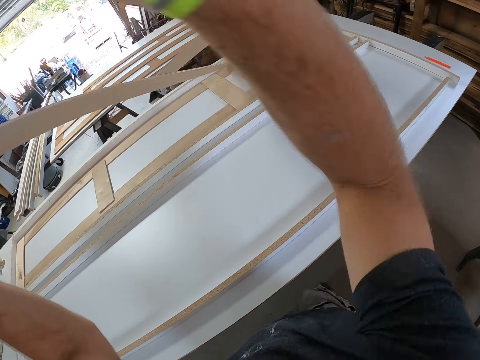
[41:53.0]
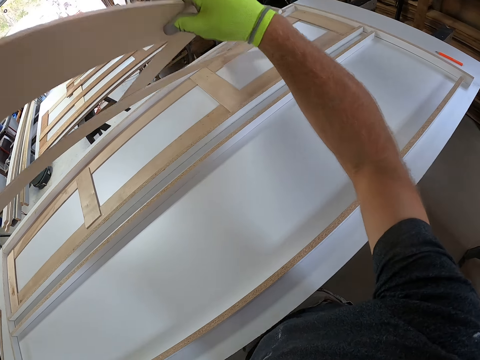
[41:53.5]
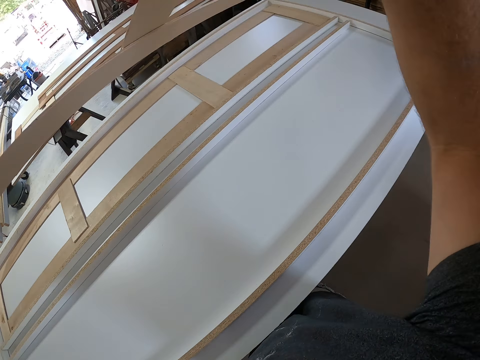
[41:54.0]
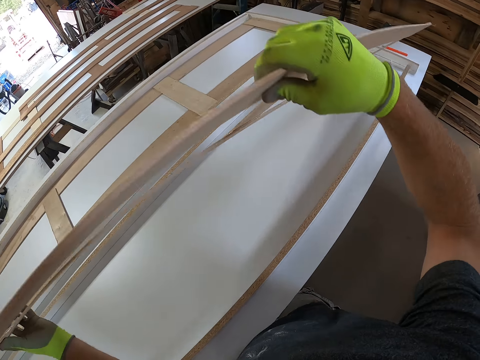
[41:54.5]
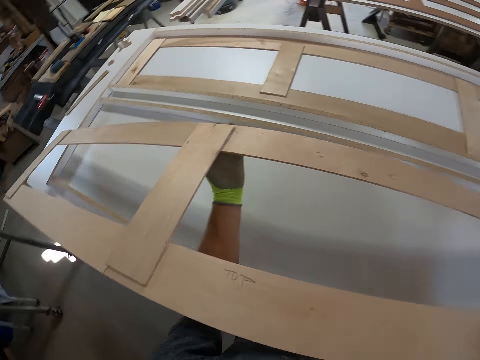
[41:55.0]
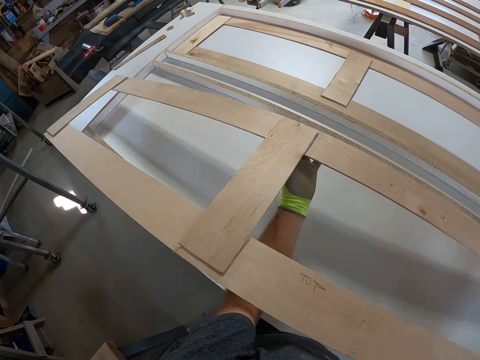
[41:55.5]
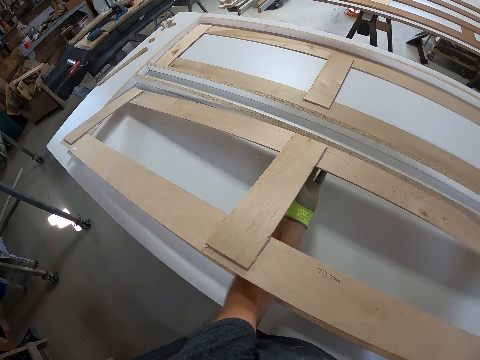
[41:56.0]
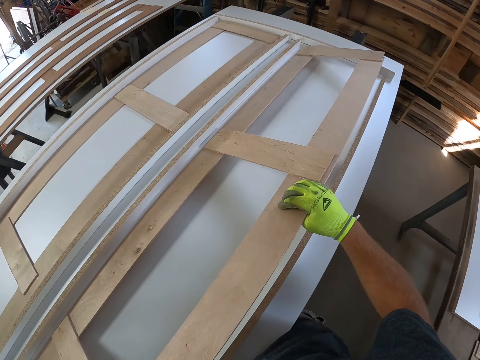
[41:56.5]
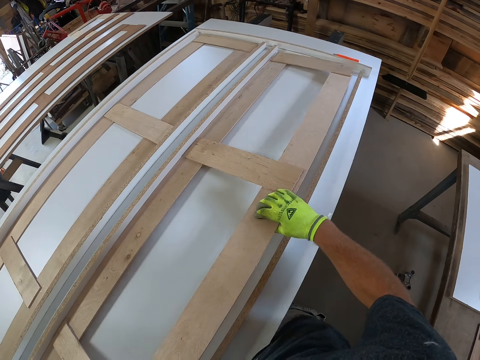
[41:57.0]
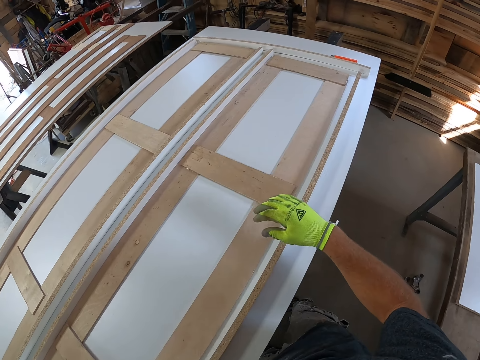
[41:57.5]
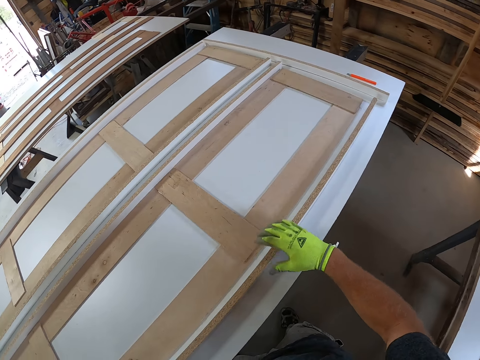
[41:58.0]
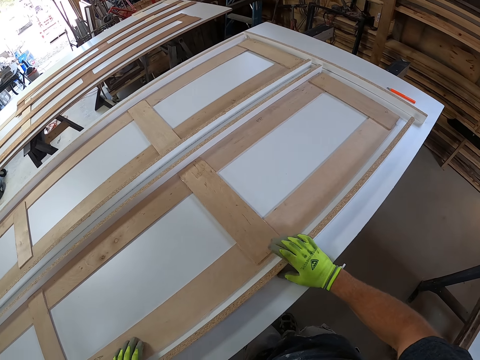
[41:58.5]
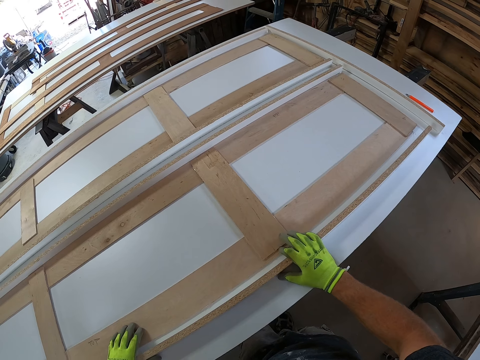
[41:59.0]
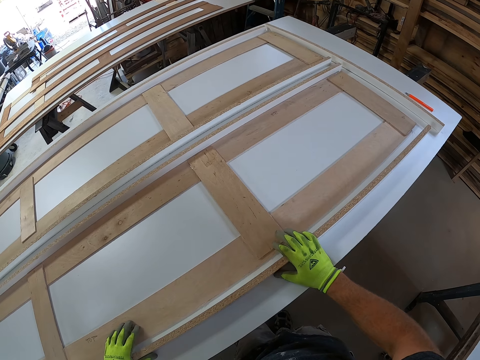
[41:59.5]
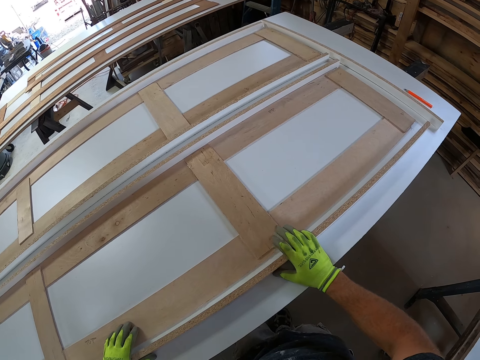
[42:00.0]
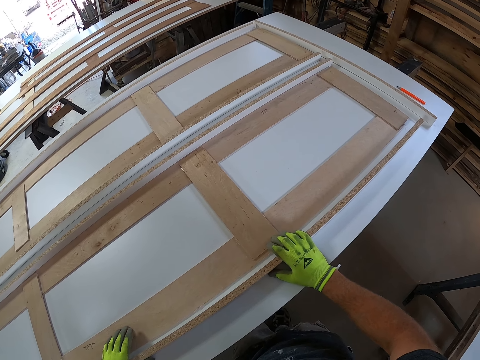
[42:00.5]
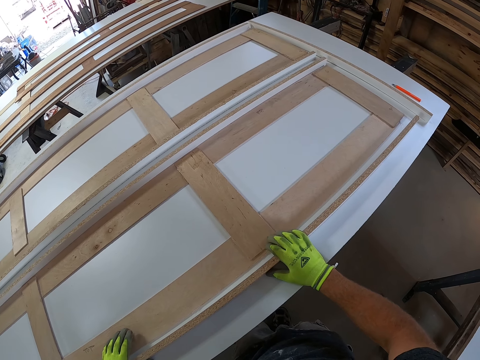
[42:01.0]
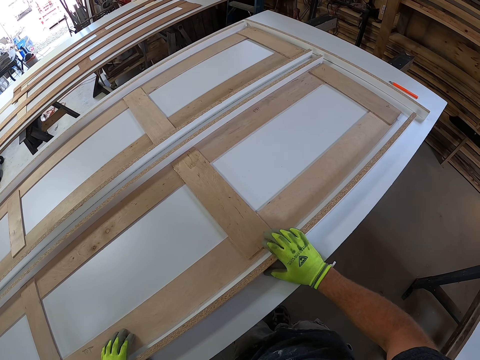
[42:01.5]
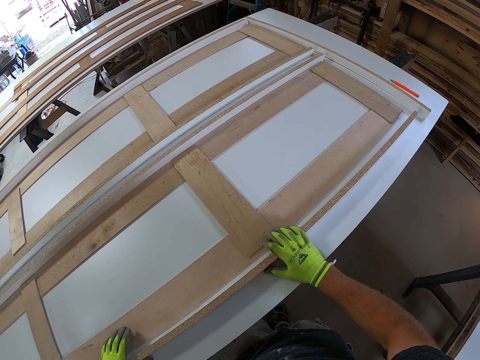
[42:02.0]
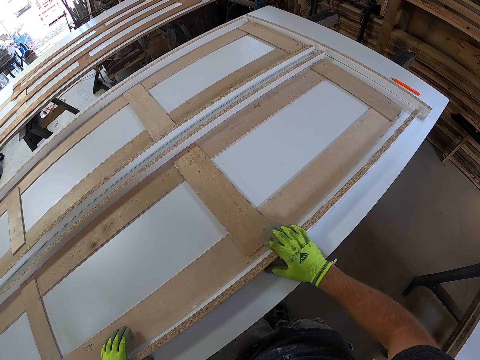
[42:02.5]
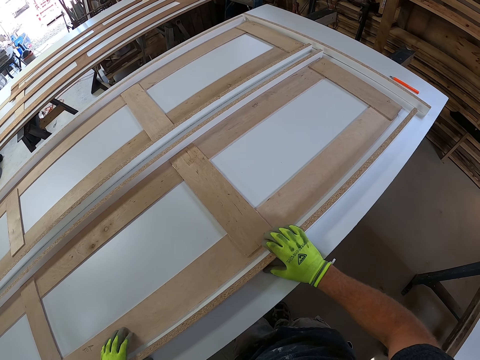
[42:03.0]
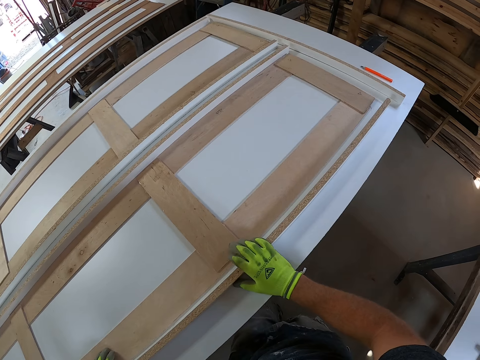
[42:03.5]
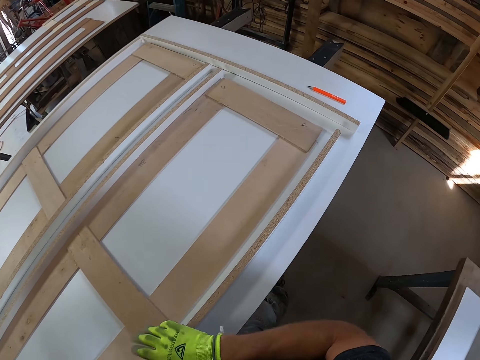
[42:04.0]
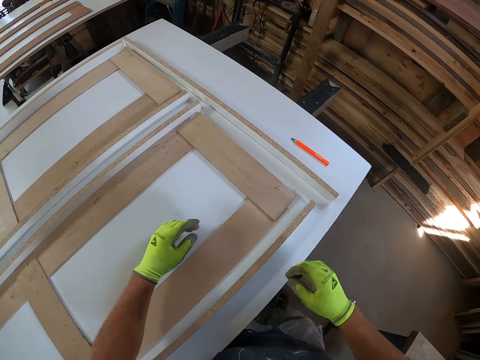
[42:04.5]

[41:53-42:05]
The camera wearer places the wooden plank on the work bench. He holds the wood with his hands. He gently hits the wooden plank with his two hands on the work bench.

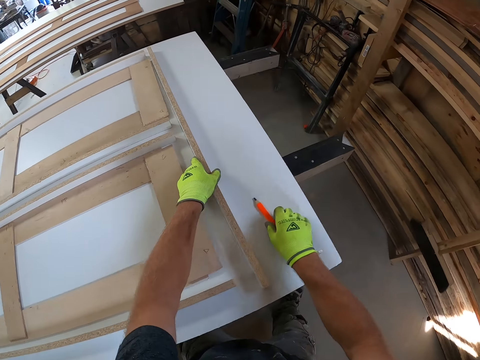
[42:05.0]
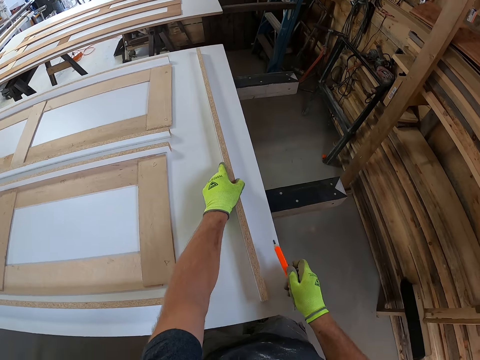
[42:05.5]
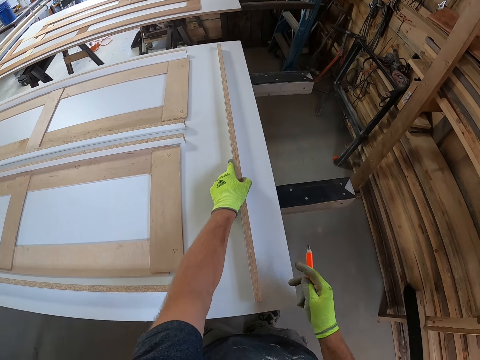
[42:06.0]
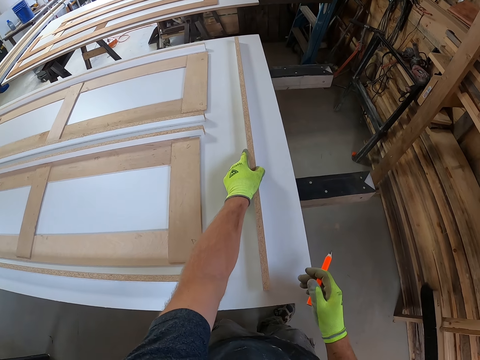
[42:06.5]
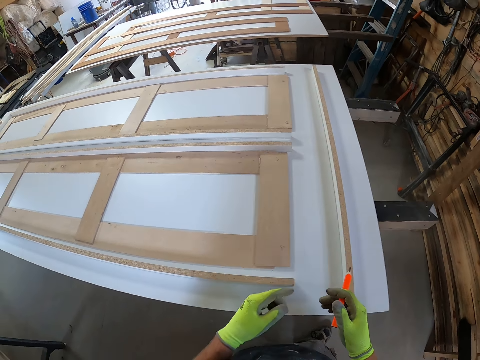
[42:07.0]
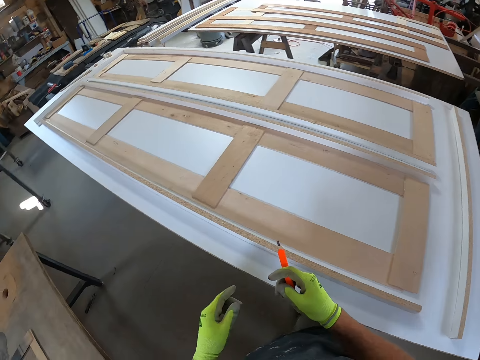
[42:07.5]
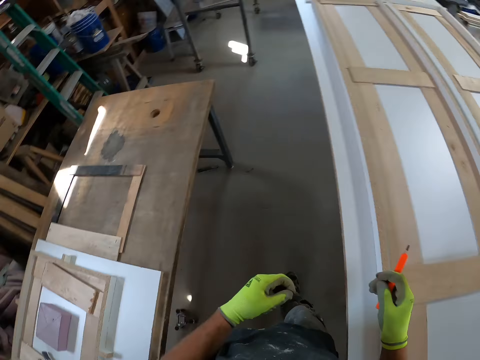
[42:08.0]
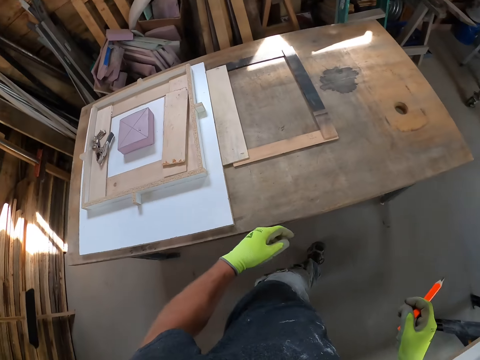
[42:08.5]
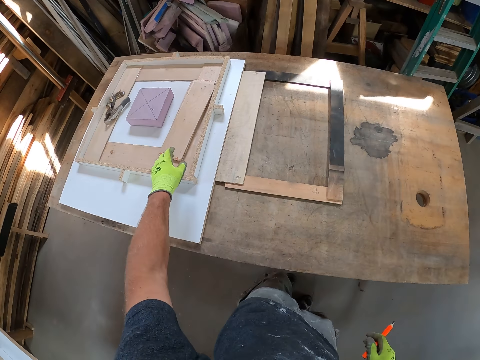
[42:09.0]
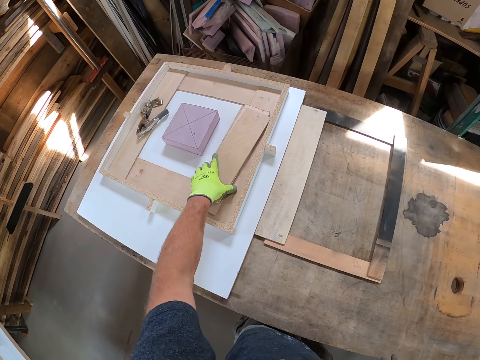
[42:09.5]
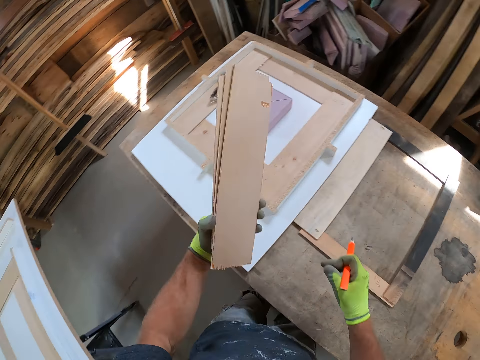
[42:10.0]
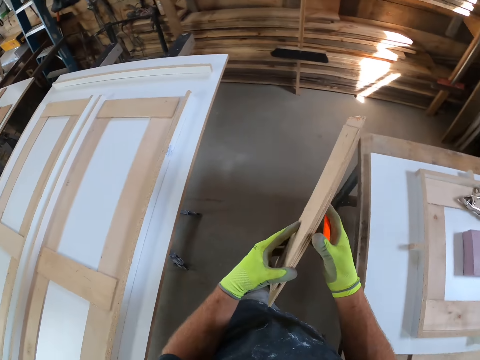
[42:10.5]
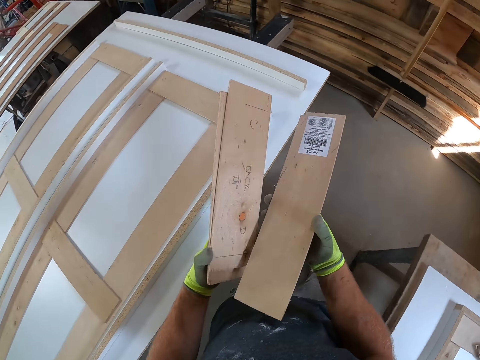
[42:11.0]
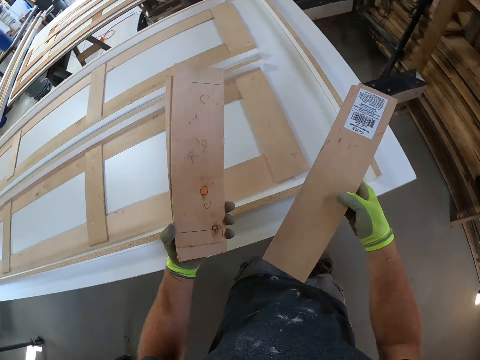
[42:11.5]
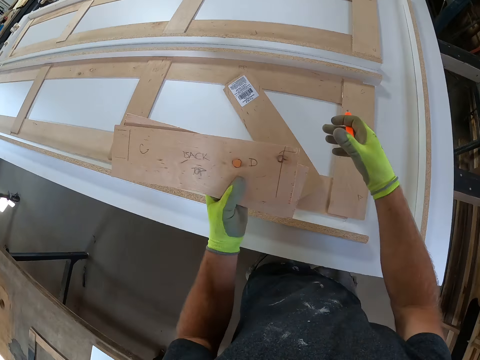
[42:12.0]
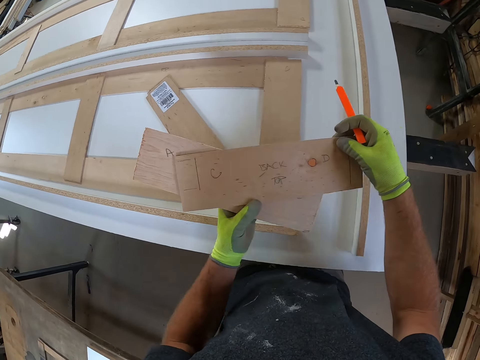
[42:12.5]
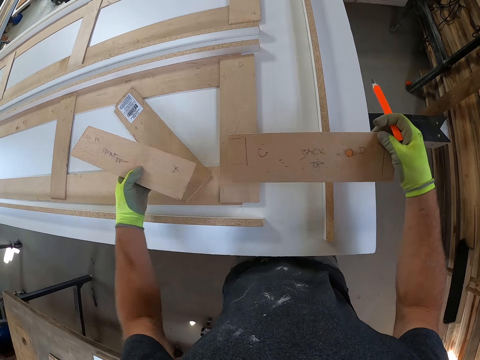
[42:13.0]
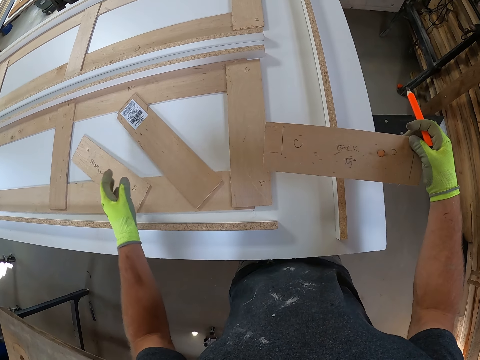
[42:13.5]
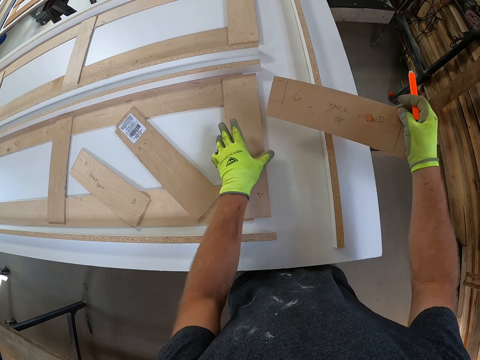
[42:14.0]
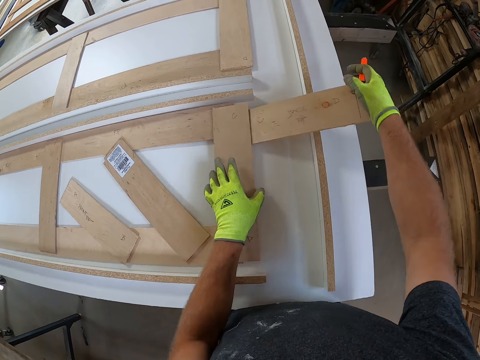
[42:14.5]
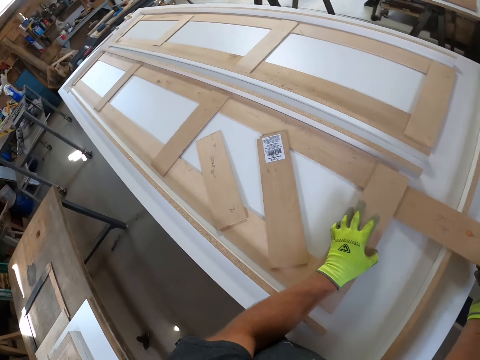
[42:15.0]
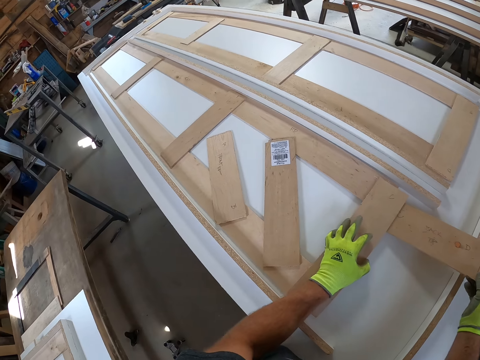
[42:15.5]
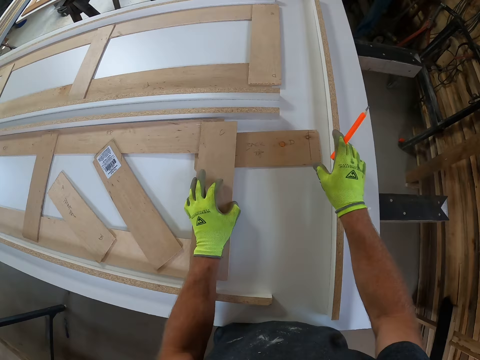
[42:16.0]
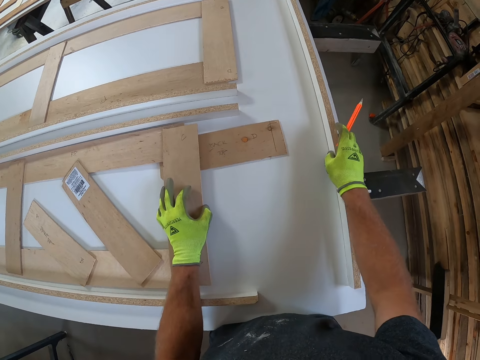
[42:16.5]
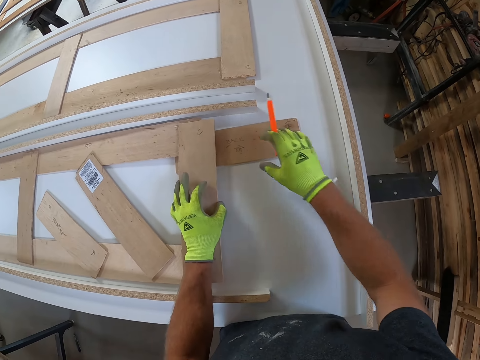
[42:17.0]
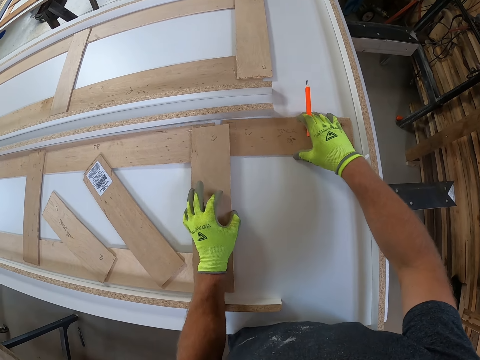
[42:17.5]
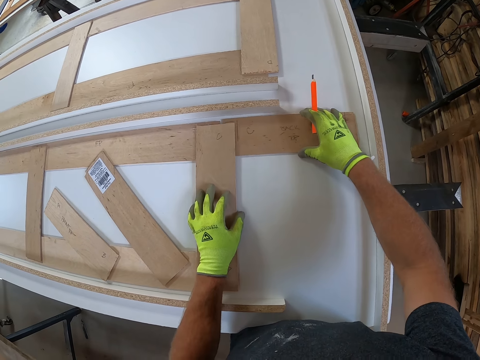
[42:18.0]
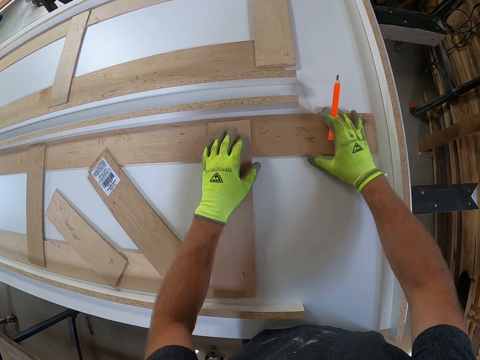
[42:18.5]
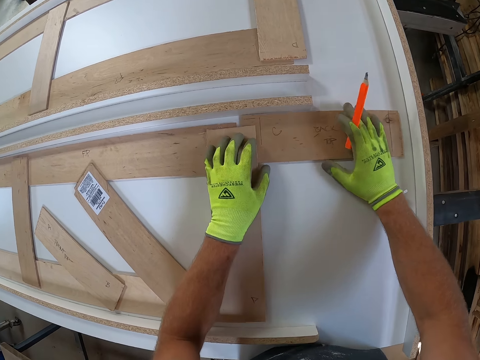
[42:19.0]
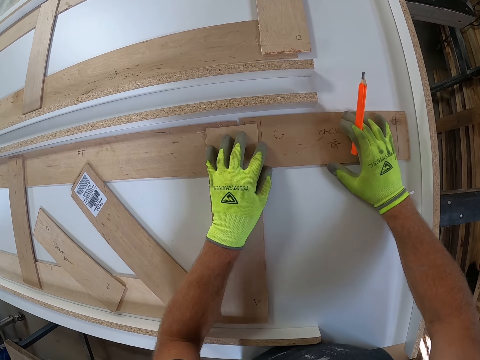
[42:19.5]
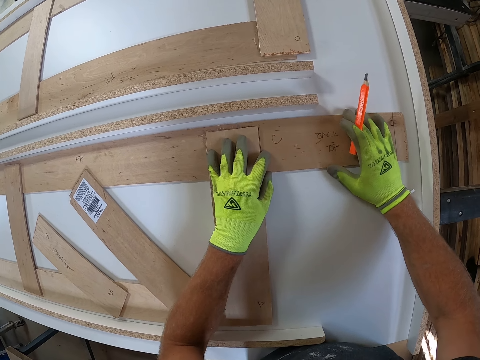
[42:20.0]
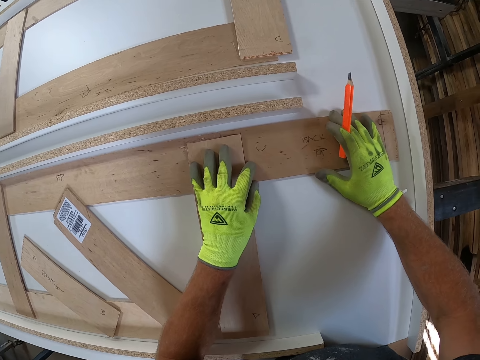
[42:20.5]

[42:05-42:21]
The camera wearer holds a piece of wood on the table. He adjusts the second wooden plank at the side of the work bench with his left hand. He picks the pencil from the work bench with his right hand. He releases the piece of wood on the table. He walks on the floor. He picks wooden pieces or a cardboard from a second work bench with his left hand. He holds the wooden pieces with his two hands. He drops one of the wooden pieces on the first work bench with his right hand. He holds the cardboard with his hands. He drops the second wooden piece on the first work bench with his left hand. He holds the cardboard with his hands. He connects the third wooden piece to the wooden plank on the first work bench. He puts the cardboard on the table. He adjusts the second wooden plank at the side of the work bench with his right hand. He holds the cardboard on the table. He adjusts the third wooden piece on the work bench with his right hand.
